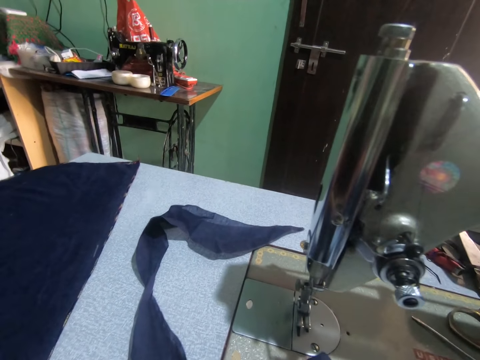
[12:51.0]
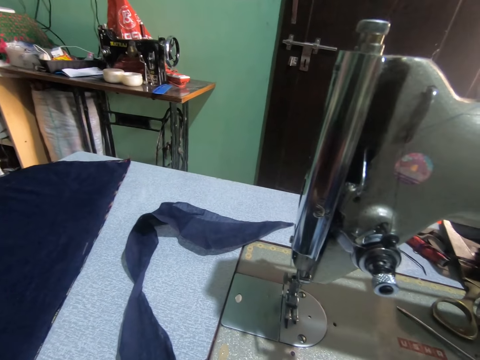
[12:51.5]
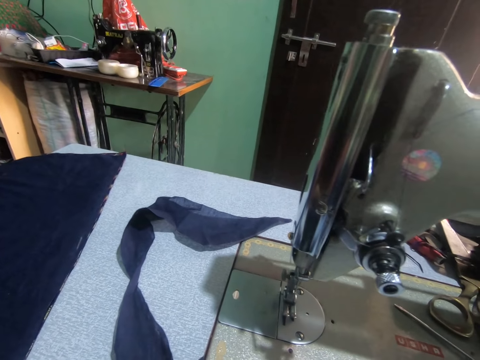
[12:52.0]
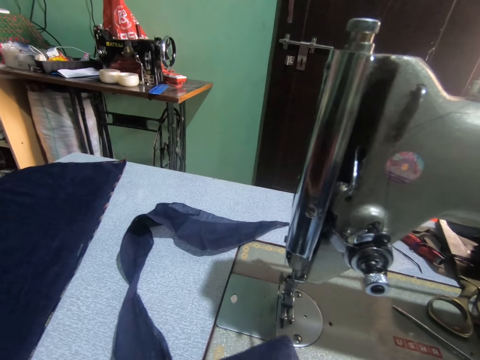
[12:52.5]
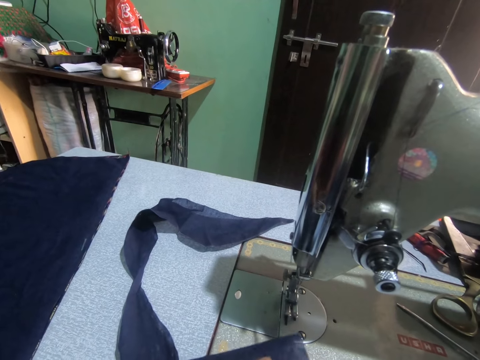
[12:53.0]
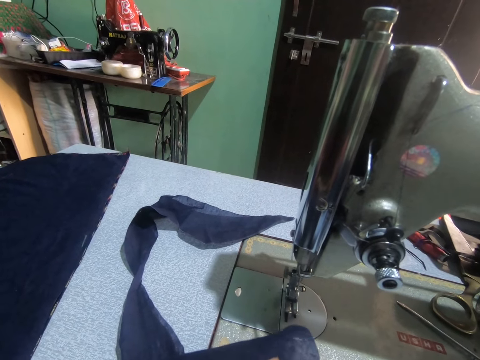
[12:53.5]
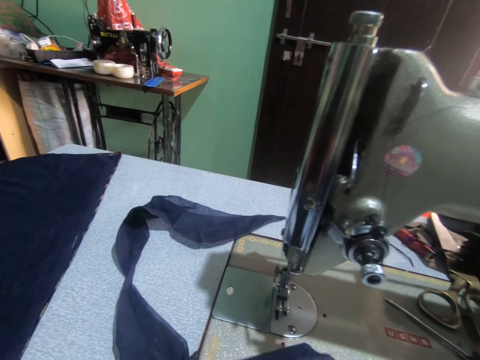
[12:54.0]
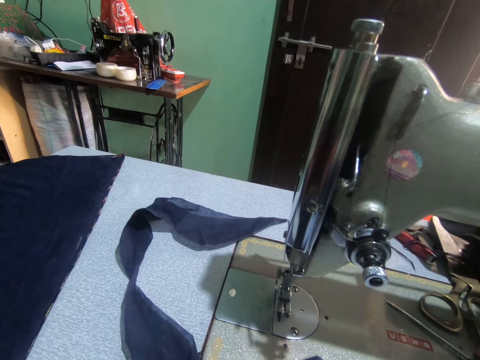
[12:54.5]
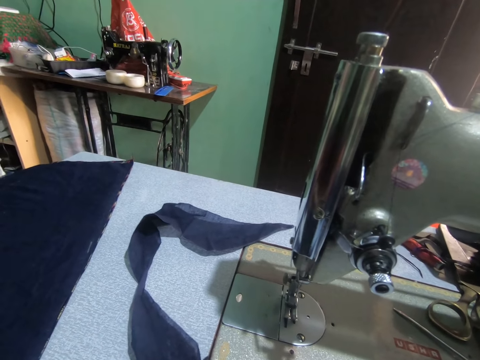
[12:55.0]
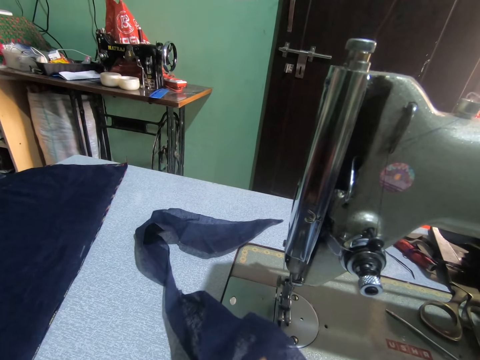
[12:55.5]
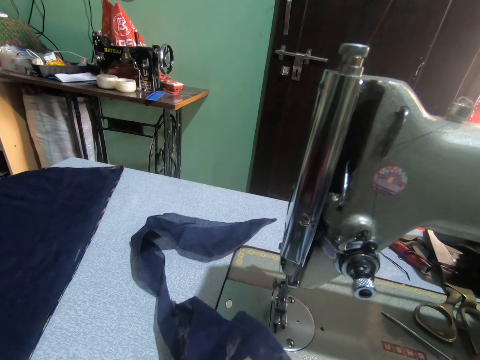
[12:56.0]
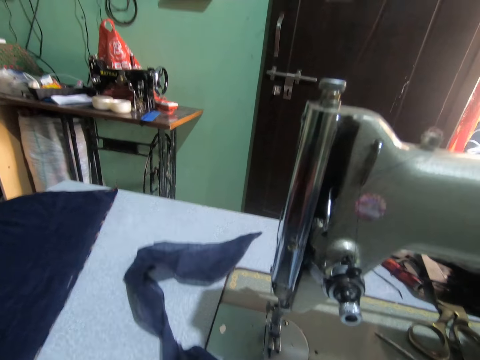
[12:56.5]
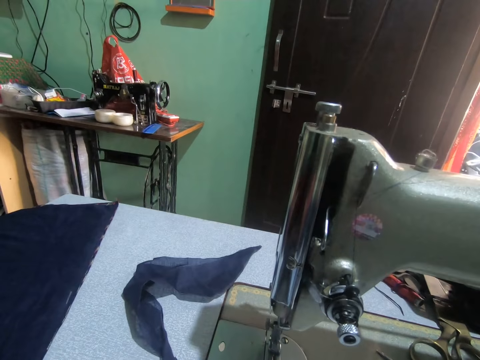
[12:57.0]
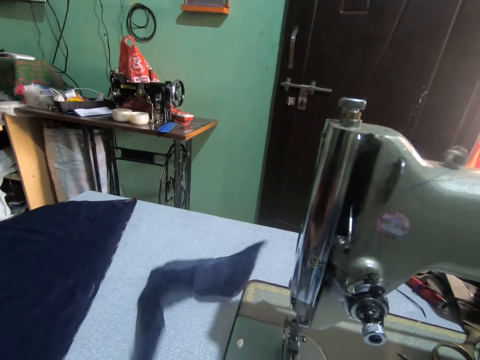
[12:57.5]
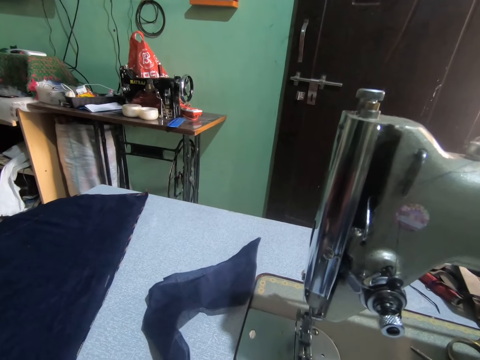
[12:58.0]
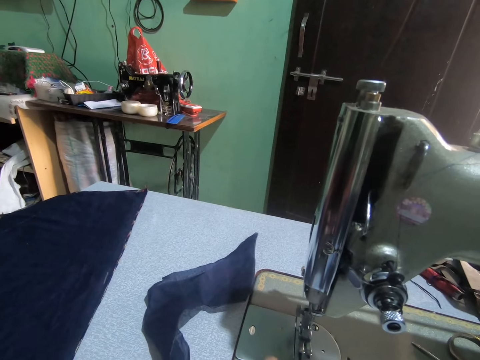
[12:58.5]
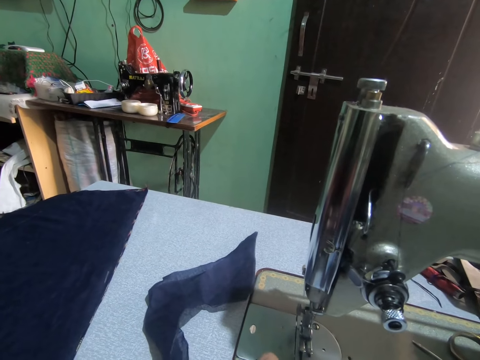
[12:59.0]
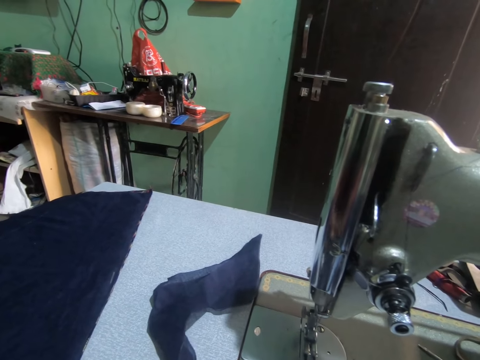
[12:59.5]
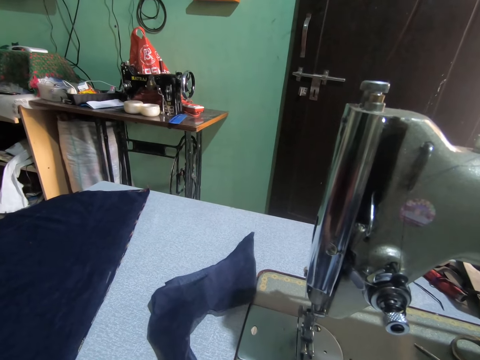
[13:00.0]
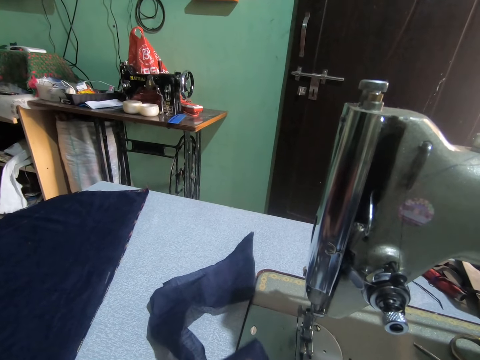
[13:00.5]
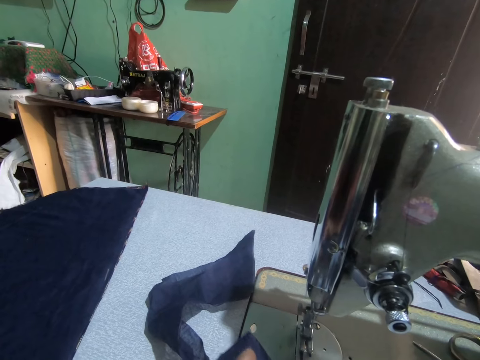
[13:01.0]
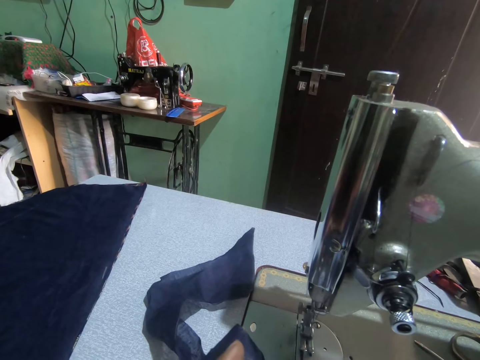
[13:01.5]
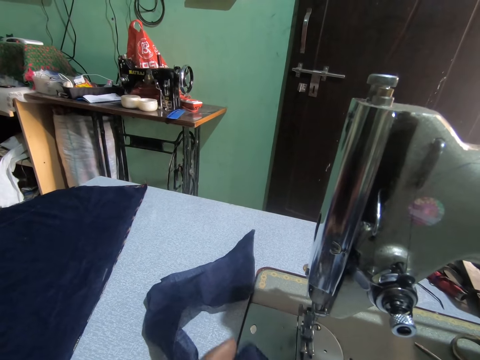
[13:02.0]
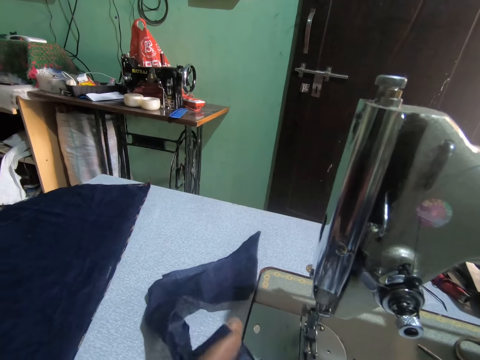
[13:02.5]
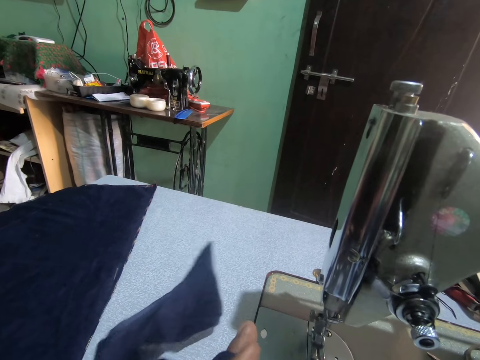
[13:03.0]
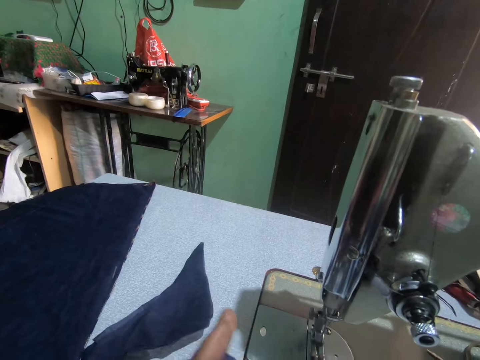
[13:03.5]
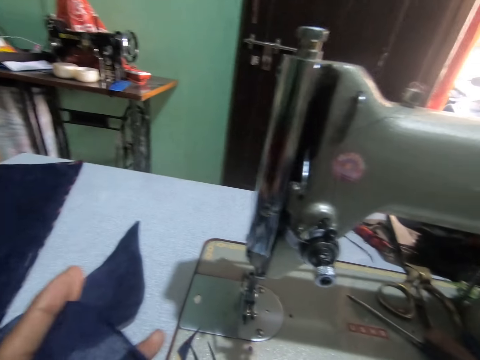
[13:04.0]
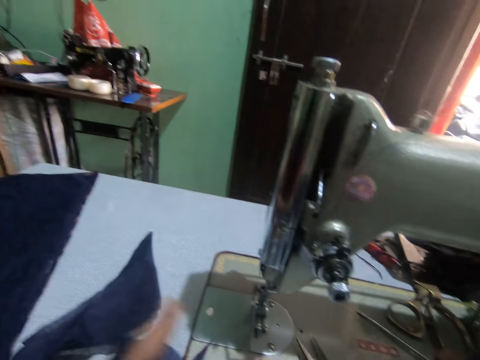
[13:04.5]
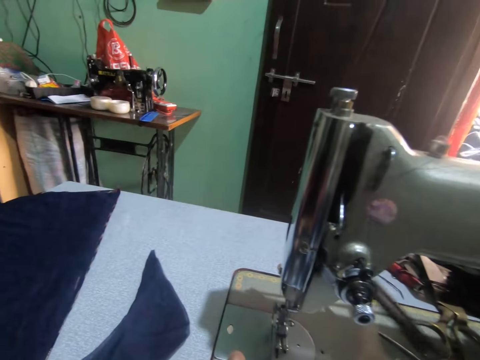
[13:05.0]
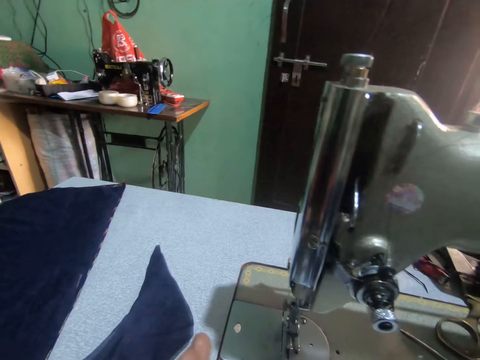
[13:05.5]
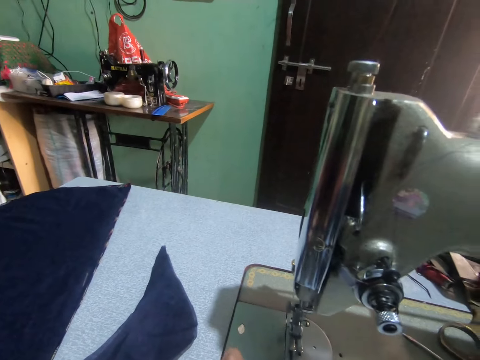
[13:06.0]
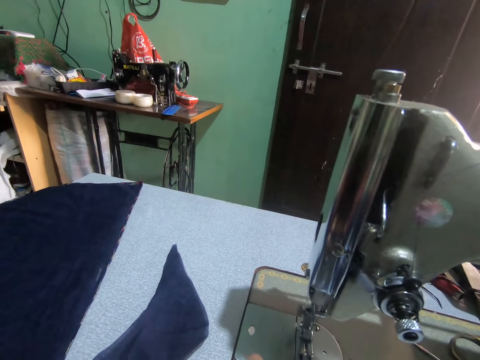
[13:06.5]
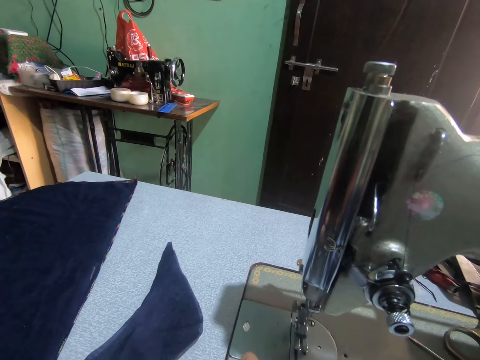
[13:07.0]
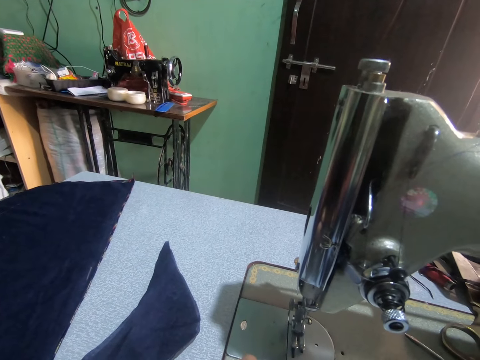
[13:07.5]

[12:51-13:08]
The camera wearer picks up scissors from the sewing machine with his right hand. He holds the scissors. He holds the piece of cloth or fabric with his left hand. He cuts the piece of cloth with the scissors with his right hand. He cuts the fabric with the scissors. He pulls the piece of cloth from the sewing machine with his left hand. He turns to the side. He holds the scissors.

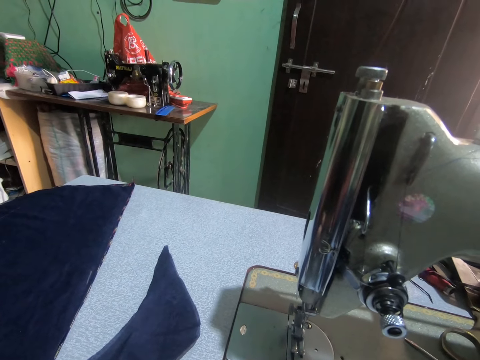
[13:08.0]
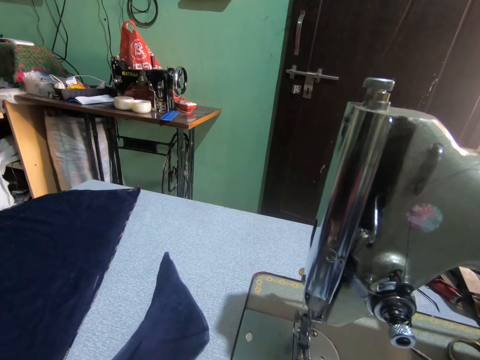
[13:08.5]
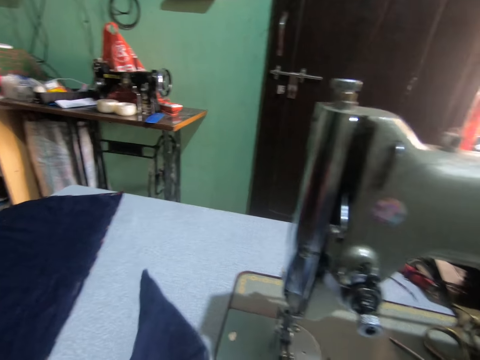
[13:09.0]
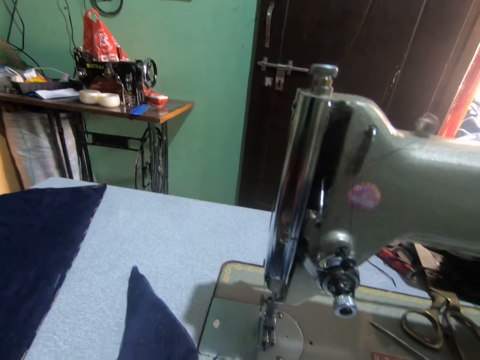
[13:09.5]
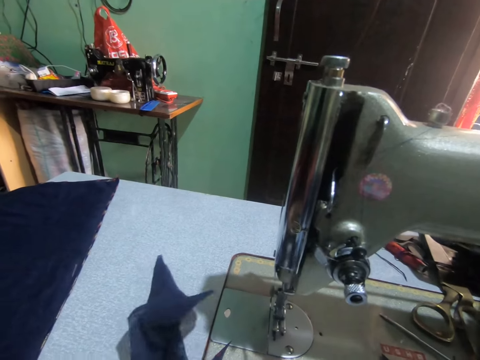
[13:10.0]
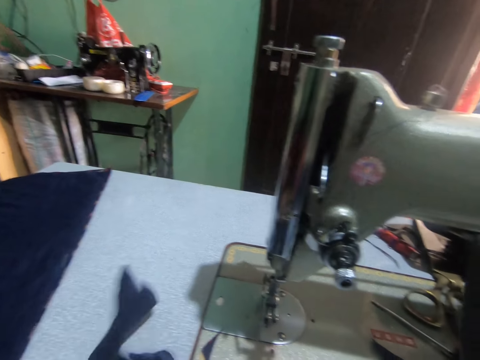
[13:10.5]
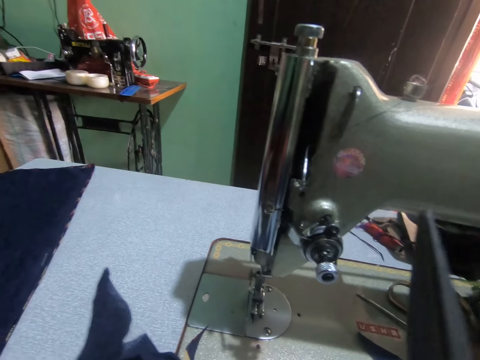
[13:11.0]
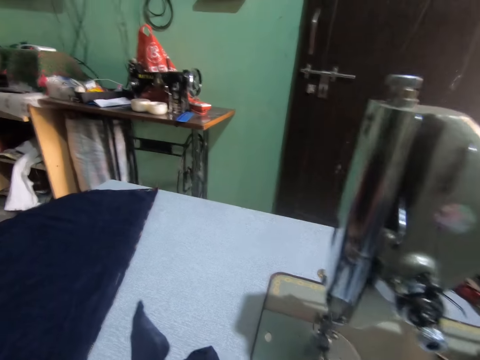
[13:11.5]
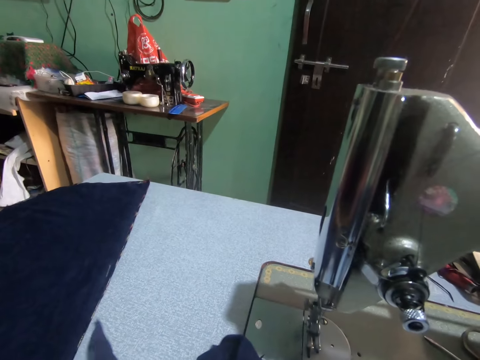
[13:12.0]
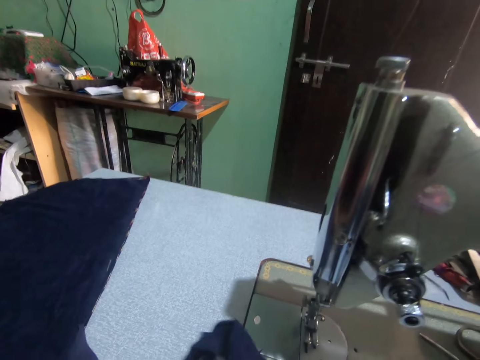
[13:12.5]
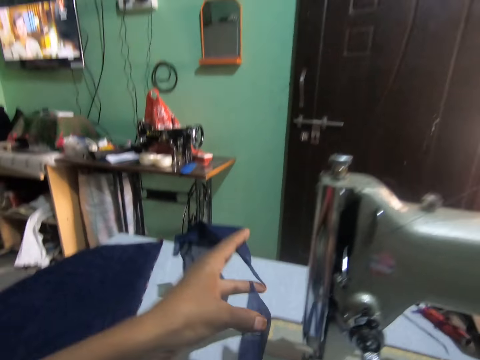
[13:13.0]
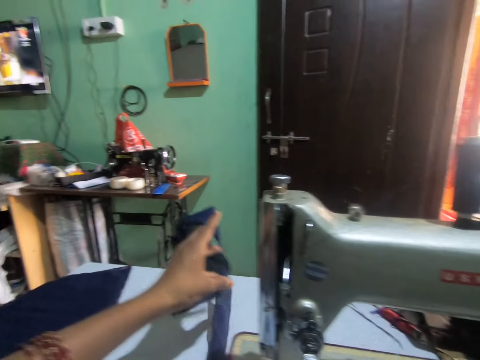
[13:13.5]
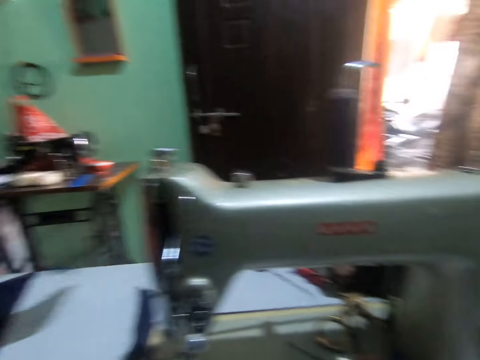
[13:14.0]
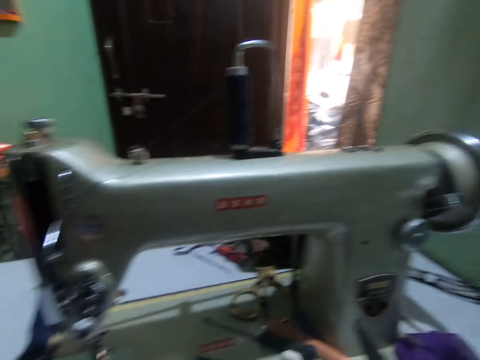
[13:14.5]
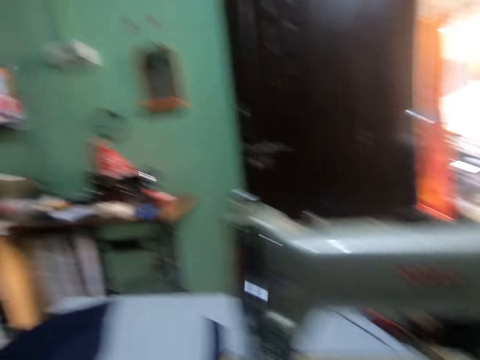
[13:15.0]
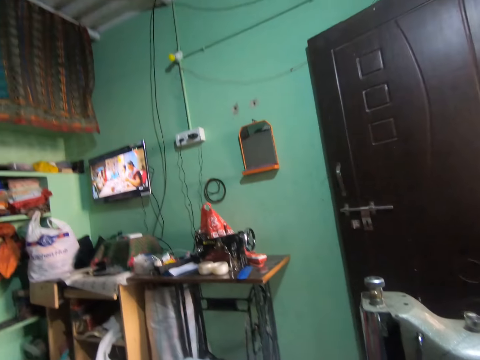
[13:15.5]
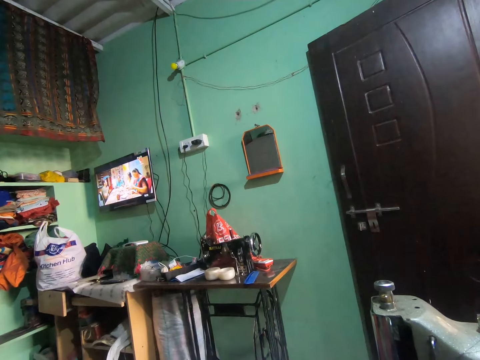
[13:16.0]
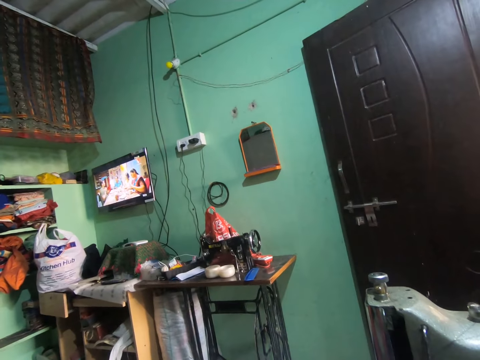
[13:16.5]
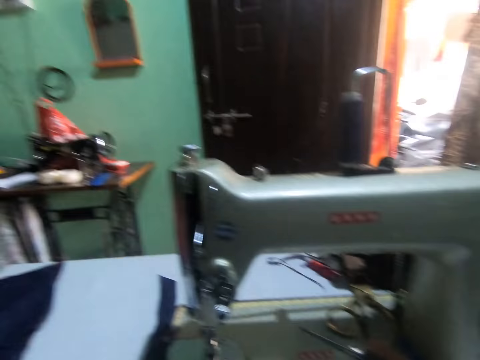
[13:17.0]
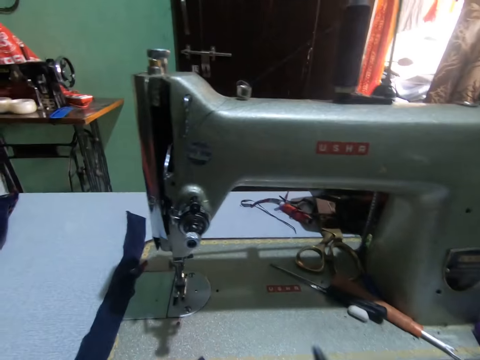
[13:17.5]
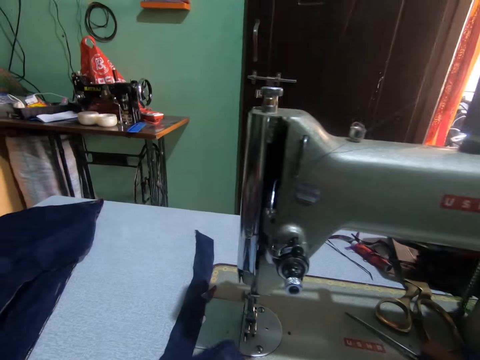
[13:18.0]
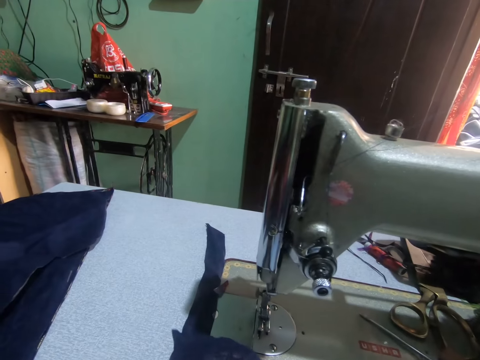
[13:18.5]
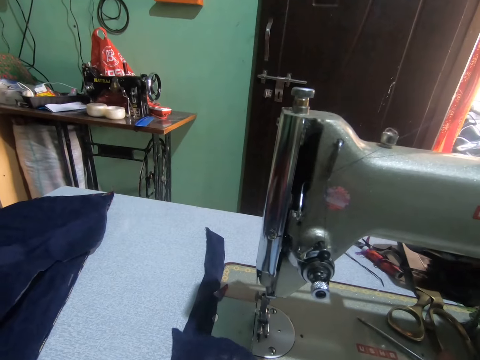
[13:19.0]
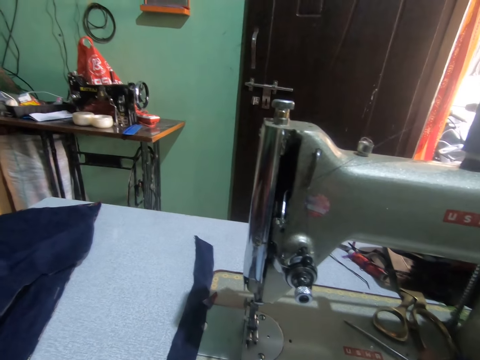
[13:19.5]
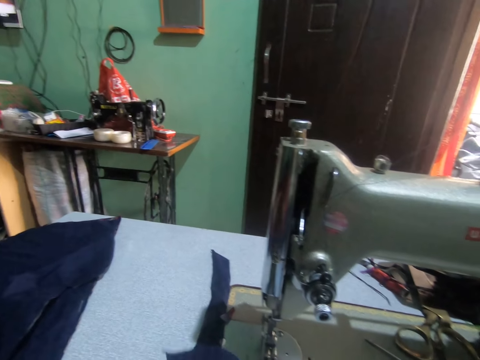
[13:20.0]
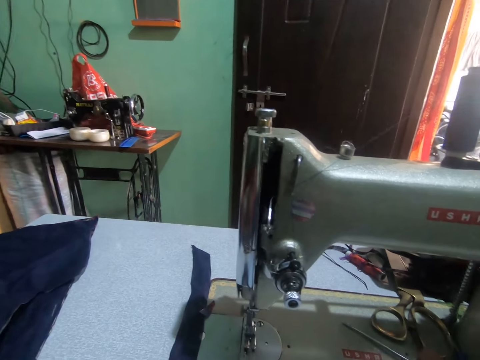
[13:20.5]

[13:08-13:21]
The camera wearer cuts the piece of cloth or fabric with the scissors with his right hand. He holds the fabric. He holds the scissors. He cuts the piece of cloth with the scissors with his right hand again. He drops the piece of cloth on the sewing machine bench with his left hand. He turns to the side. He stares at the television. He turns to the side. He cuts the piece of cloth with the scissors with his right hand. He holds the fabric.
